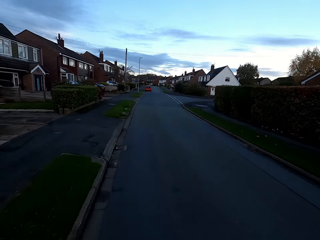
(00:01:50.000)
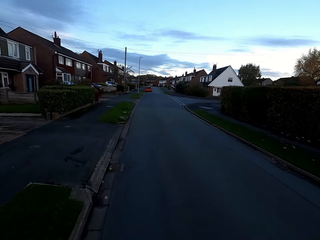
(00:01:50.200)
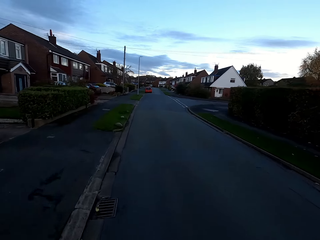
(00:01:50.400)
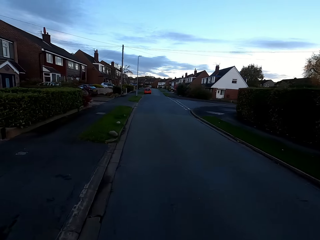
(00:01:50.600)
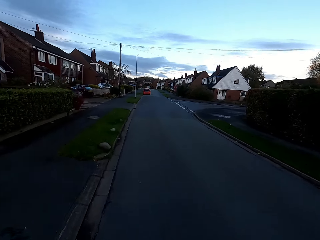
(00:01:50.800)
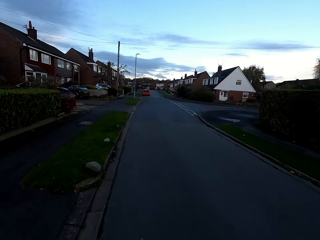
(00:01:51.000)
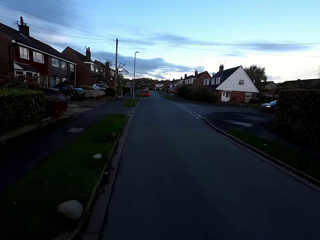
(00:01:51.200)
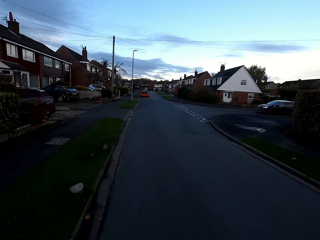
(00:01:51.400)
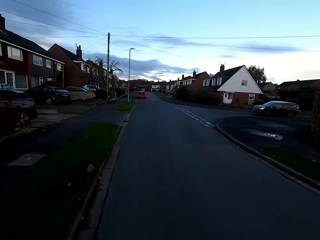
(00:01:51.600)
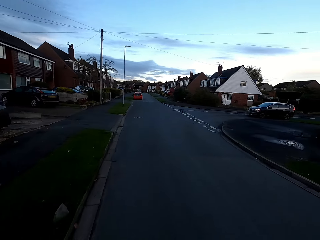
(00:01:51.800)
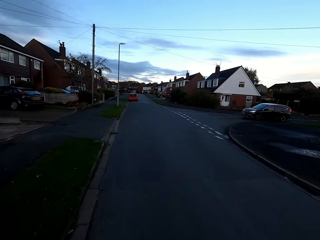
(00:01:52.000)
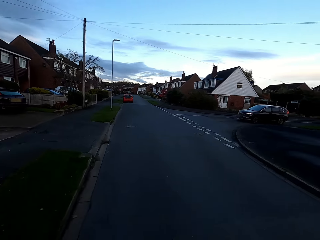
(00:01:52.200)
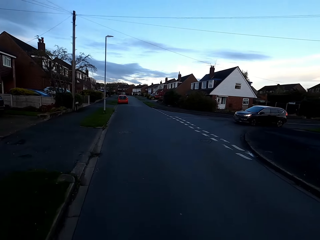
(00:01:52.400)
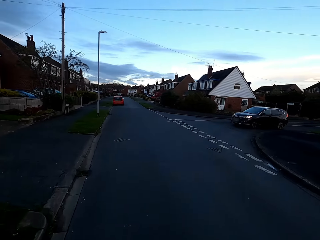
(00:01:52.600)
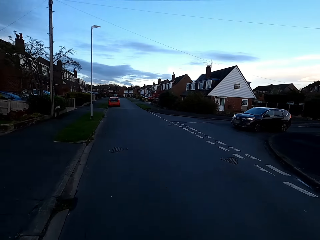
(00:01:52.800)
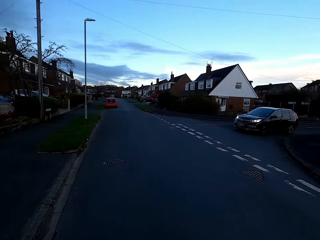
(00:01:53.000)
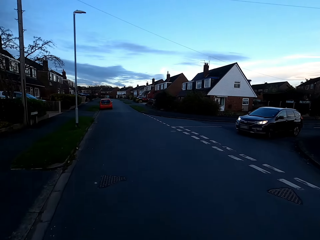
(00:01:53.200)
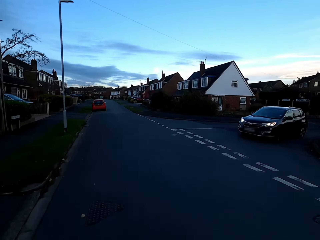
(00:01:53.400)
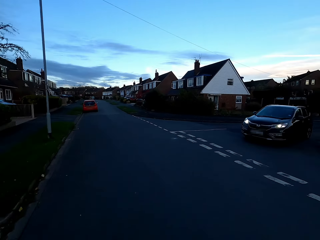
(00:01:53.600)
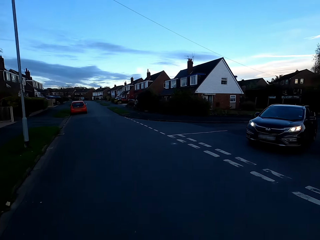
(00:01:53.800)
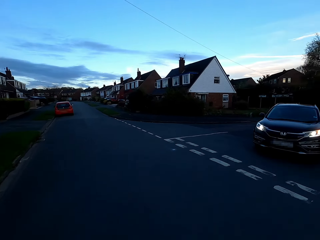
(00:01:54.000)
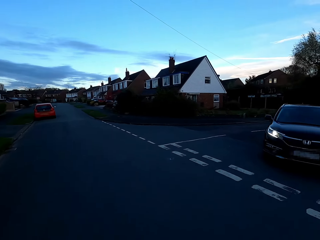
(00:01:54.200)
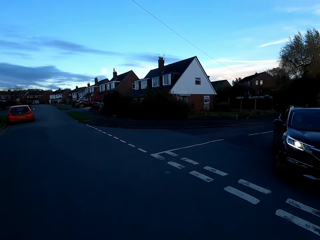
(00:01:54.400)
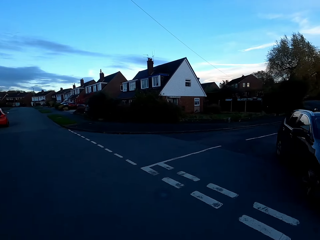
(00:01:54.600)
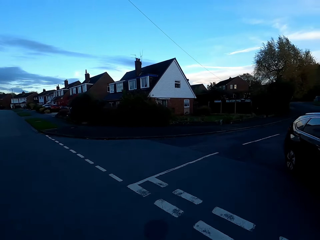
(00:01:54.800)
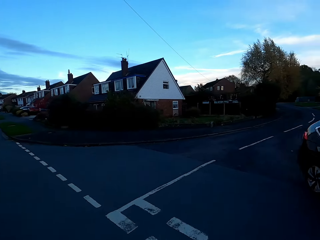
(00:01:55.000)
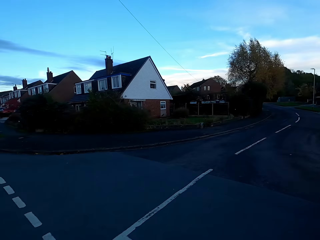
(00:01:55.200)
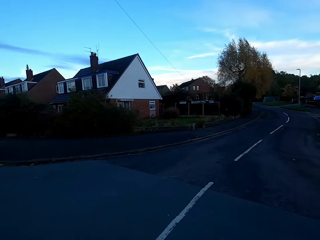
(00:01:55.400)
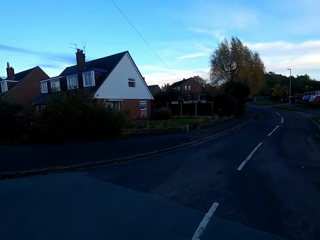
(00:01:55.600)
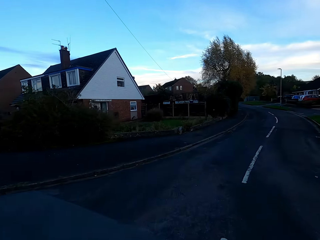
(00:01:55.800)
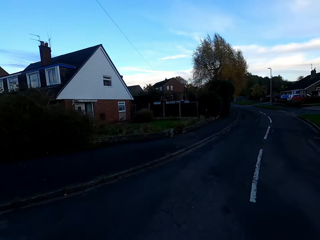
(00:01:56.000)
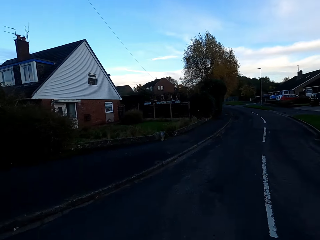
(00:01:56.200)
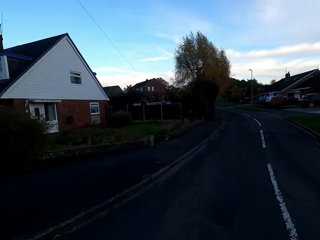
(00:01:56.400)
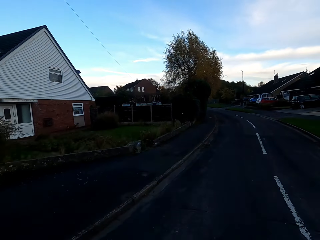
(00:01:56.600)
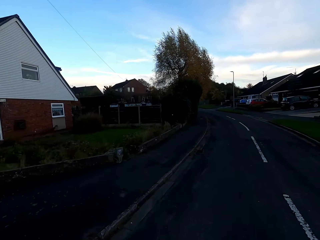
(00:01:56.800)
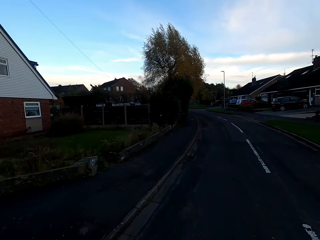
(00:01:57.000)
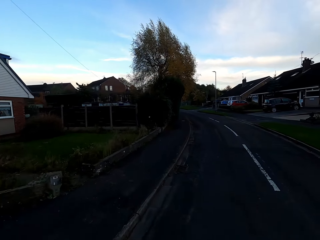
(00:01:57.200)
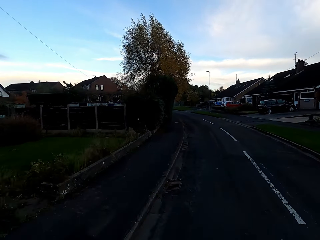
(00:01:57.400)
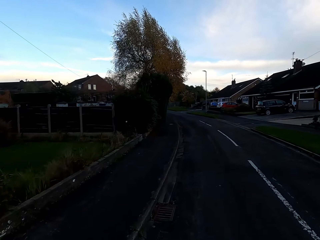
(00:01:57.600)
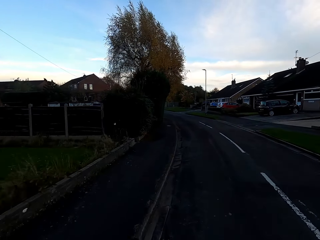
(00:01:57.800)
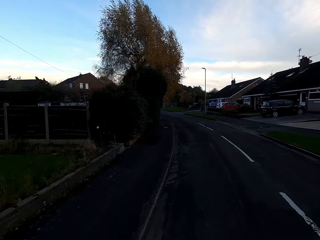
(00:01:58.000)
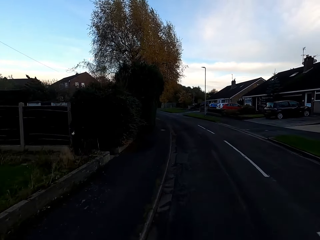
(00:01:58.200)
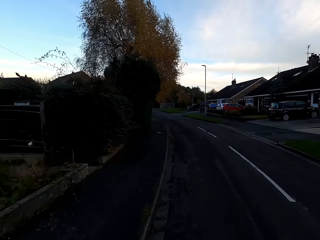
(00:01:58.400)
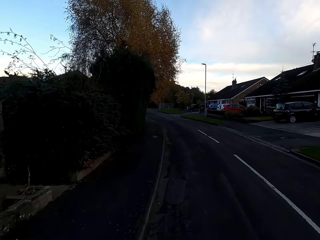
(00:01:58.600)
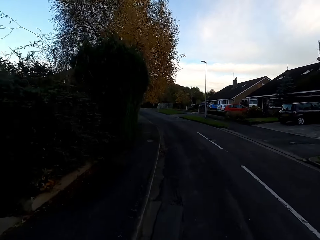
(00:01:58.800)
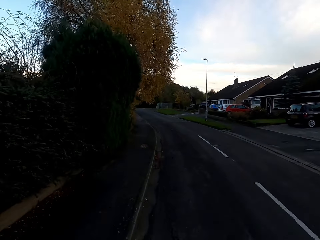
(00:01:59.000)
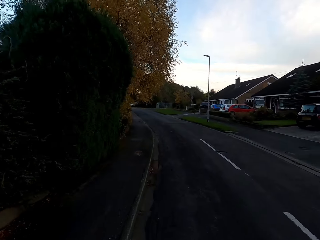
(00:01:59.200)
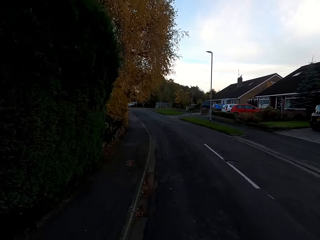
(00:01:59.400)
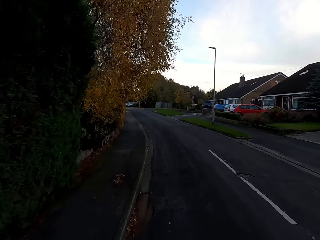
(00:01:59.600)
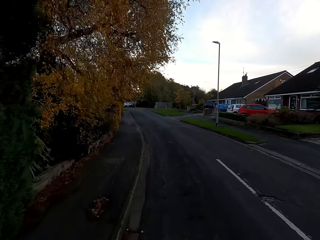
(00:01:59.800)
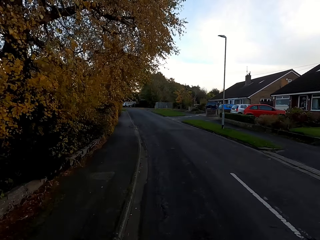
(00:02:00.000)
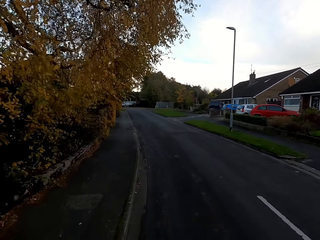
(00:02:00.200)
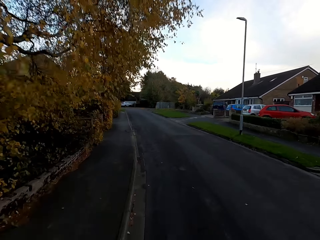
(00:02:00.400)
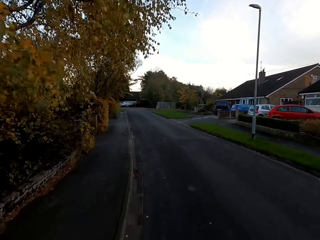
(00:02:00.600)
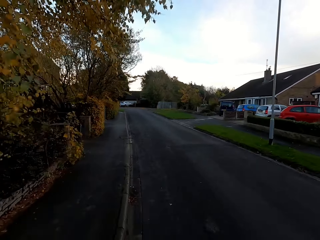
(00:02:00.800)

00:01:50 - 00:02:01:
A black car drives past the camera wearer. The camera wearer turns to the right.

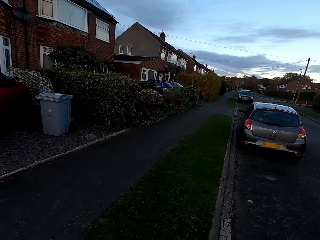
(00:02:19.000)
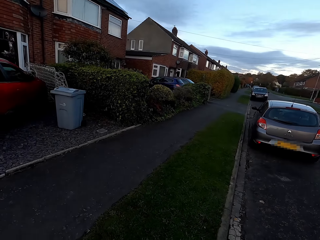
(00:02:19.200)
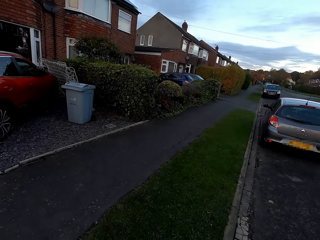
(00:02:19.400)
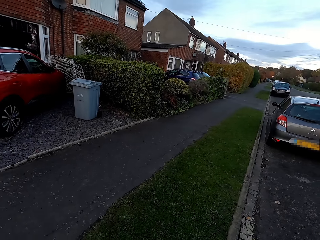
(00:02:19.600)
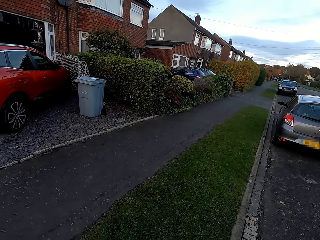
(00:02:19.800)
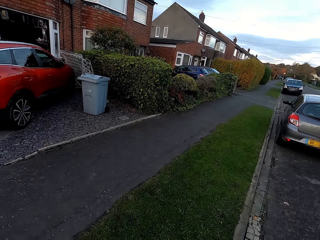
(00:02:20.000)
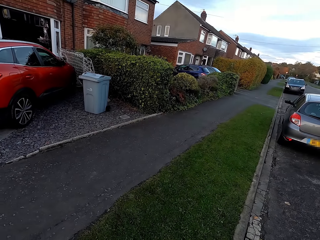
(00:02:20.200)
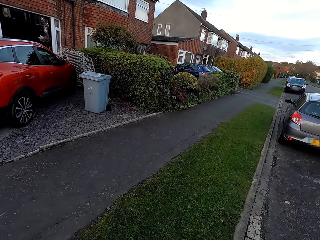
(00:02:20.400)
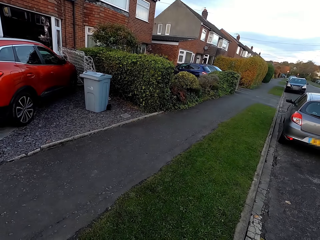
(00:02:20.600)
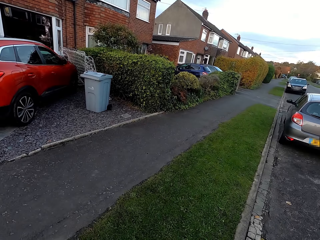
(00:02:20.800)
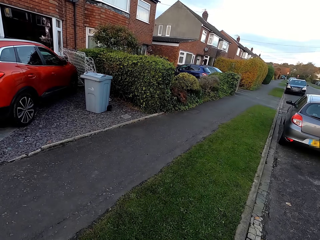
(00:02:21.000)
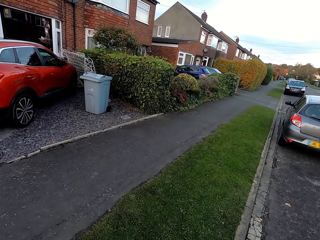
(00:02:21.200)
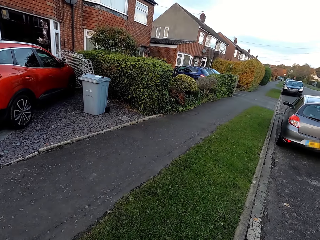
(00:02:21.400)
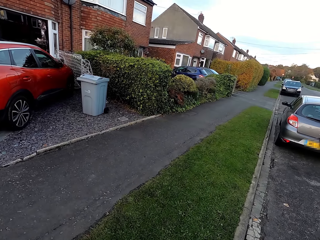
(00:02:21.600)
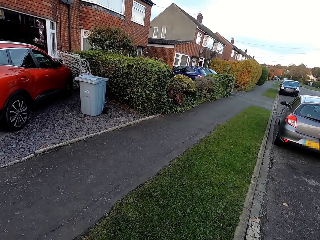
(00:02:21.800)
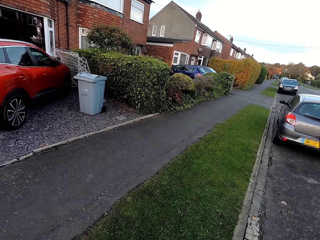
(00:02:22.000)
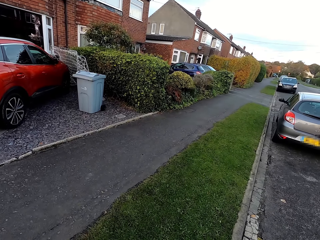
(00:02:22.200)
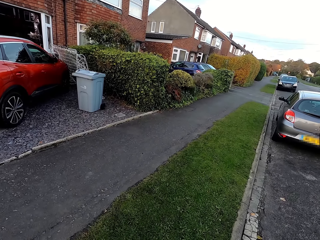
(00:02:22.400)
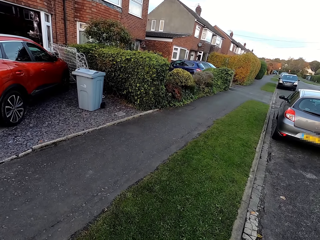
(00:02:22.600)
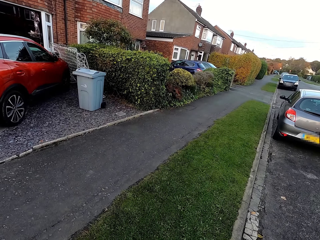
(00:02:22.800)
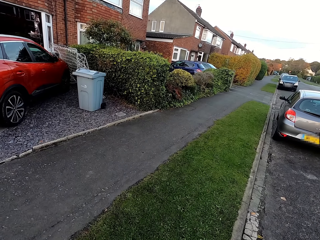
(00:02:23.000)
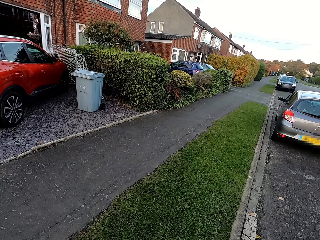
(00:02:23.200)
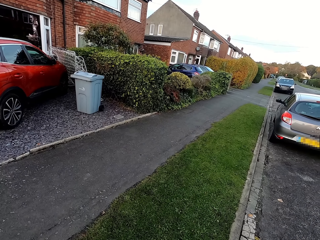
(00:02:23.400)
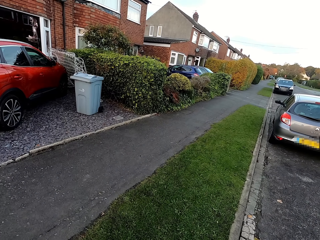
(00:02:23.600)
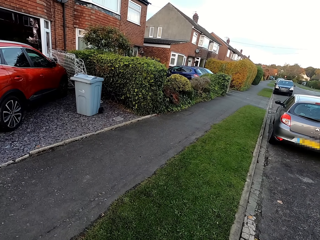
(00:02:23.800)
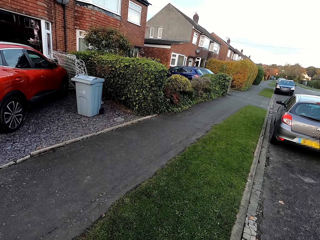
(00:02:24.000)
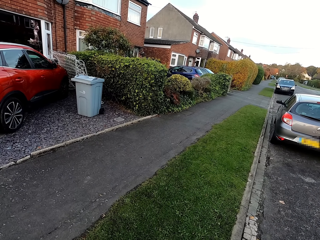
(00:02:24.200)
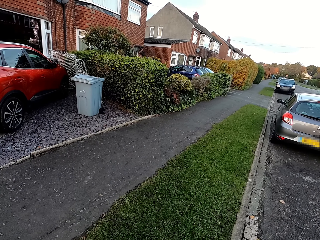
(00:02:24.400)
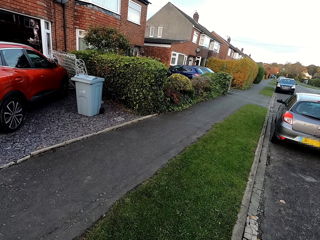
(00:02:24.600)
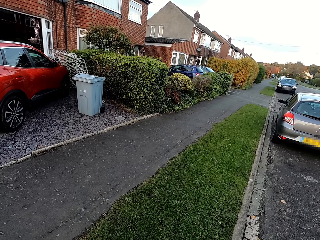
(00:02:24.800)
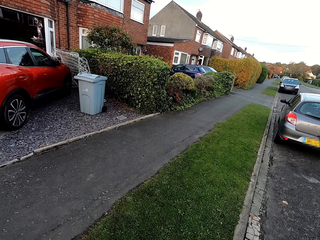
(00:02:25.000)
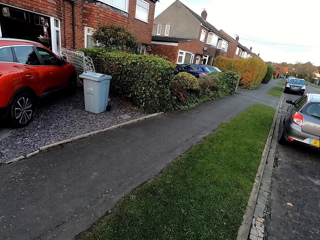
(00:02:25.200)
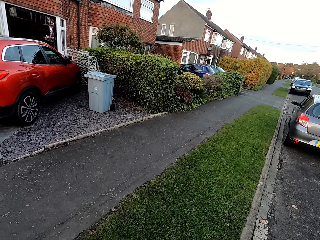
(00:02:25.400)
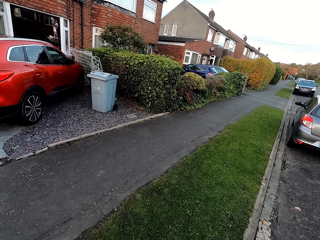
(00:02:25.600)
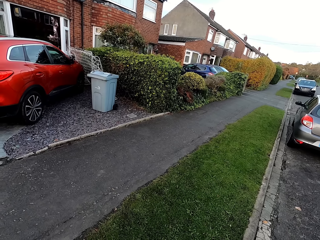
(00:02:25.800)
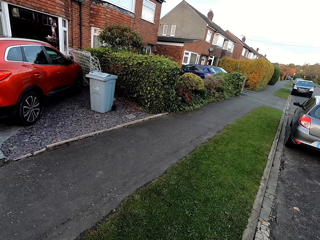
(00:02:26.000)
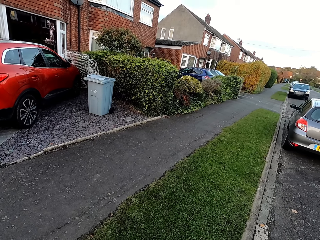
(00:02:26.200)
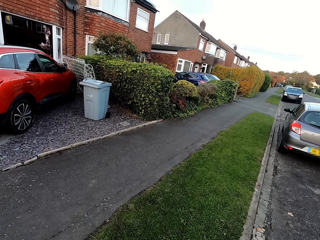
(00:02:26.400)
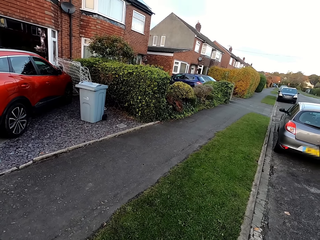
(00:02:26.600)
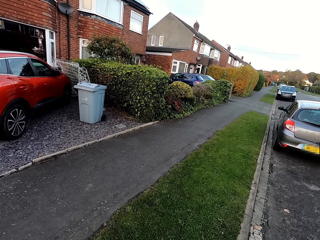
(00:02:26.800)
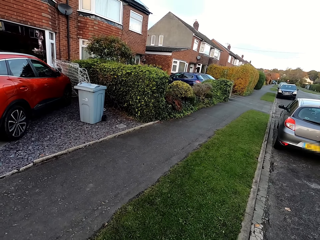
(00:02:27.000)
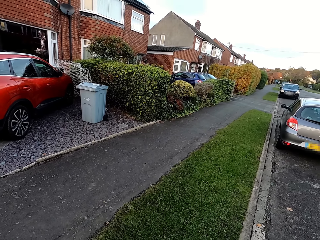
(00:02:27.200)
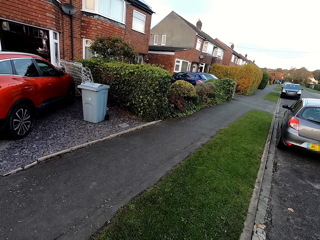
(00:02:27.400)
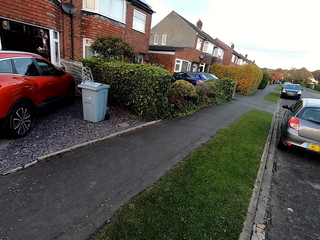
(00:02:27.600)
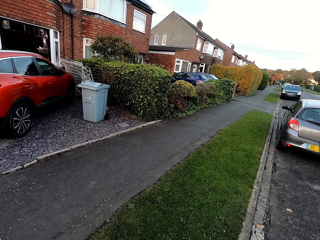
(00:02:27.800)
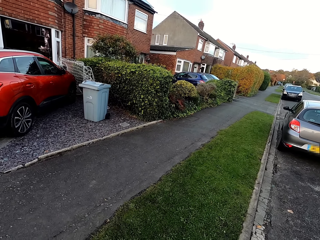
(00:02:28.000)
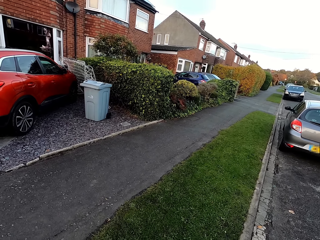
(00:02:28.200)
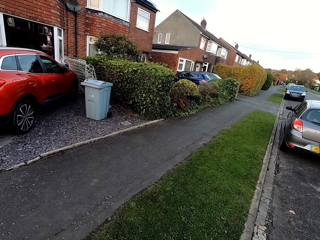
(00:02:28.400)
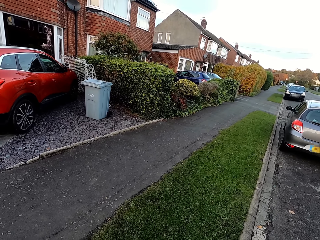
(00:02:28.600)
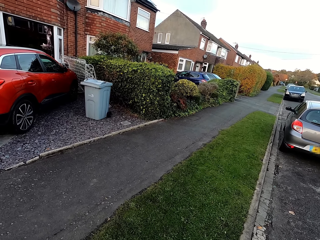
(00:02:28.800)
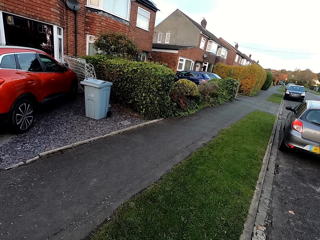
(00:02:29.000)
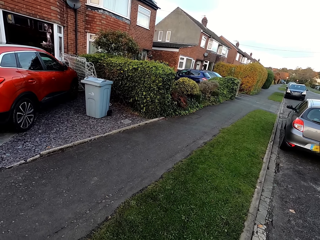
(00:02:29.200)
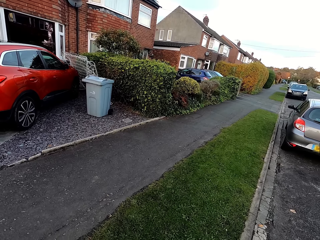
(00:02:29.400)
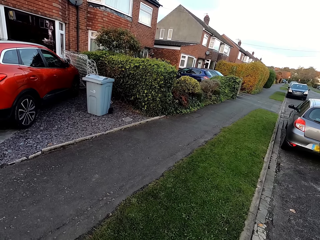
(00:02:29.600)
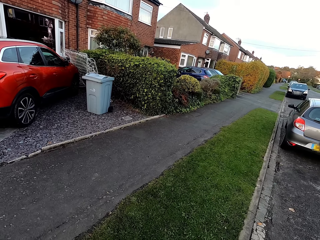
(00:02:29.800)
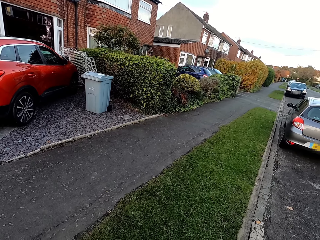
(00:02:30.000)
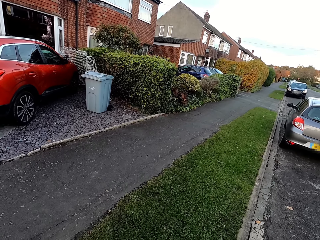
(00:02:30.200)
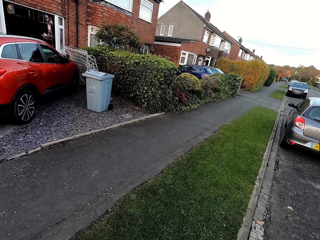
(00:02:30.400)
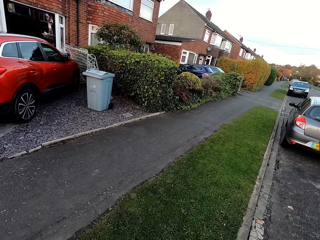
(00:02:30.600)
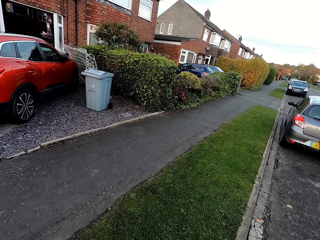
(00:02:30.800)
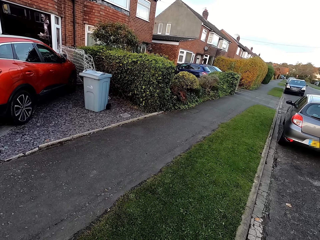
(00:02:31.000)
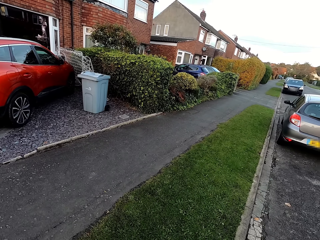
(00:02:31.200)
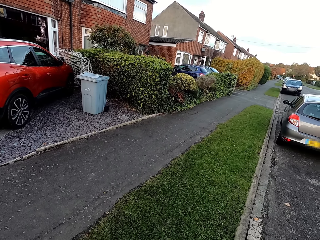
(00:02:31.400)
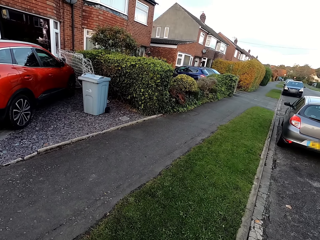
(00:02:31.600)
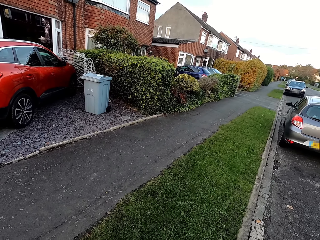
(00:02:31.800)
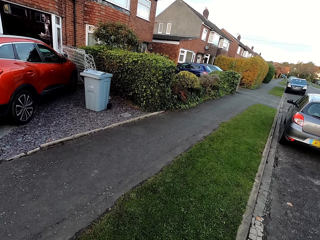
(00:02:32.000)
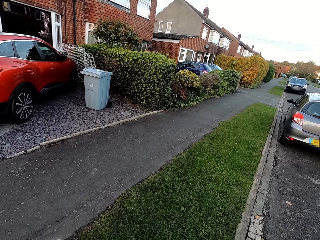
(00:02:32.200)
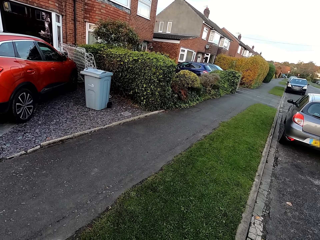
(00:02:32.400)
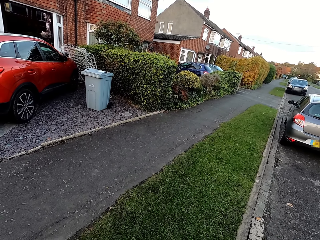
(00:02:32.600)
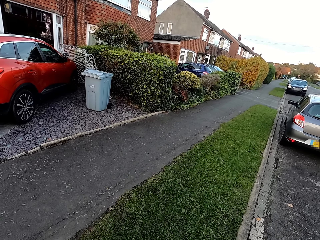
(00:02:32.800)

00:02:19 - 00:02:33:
The camera wearer stops riding a bicycle.
